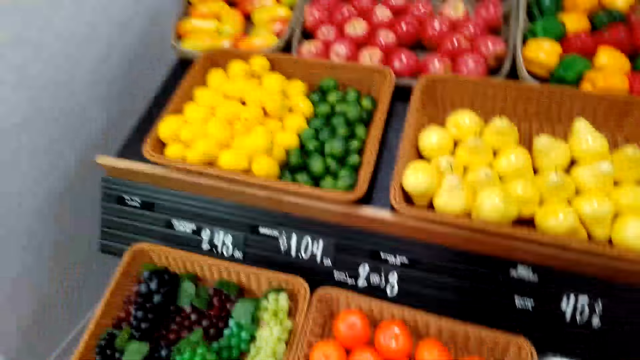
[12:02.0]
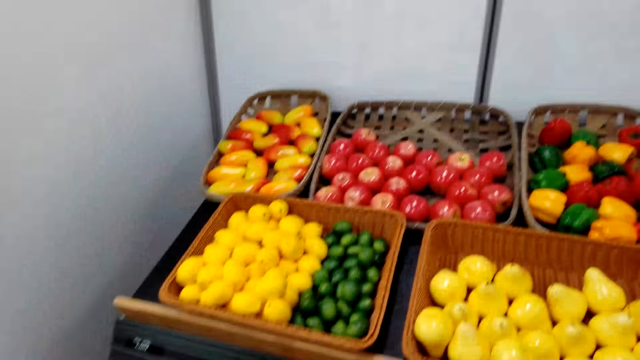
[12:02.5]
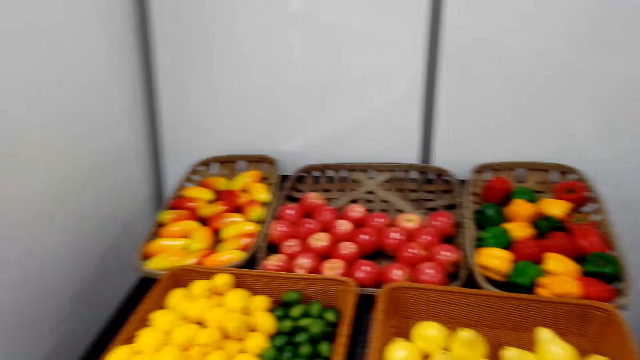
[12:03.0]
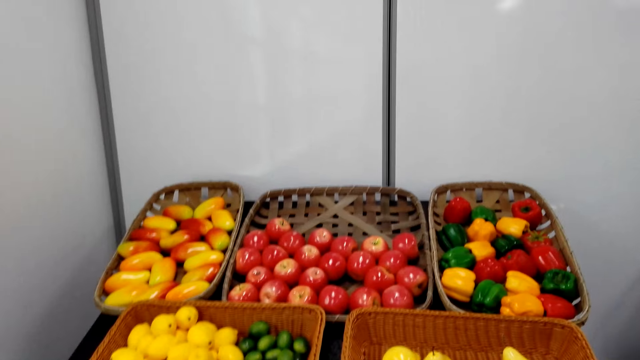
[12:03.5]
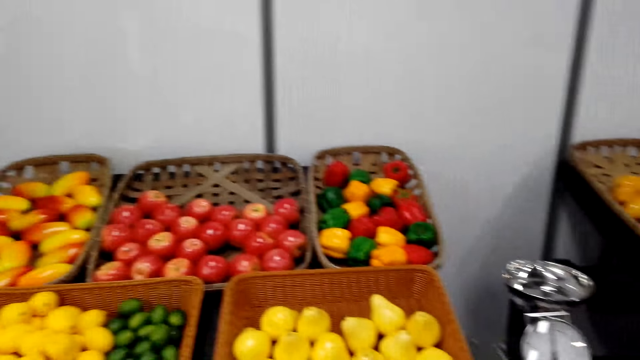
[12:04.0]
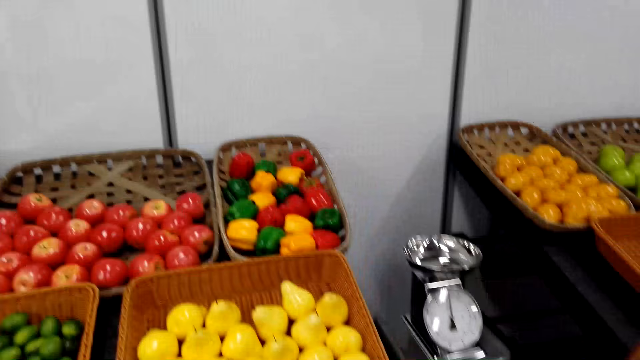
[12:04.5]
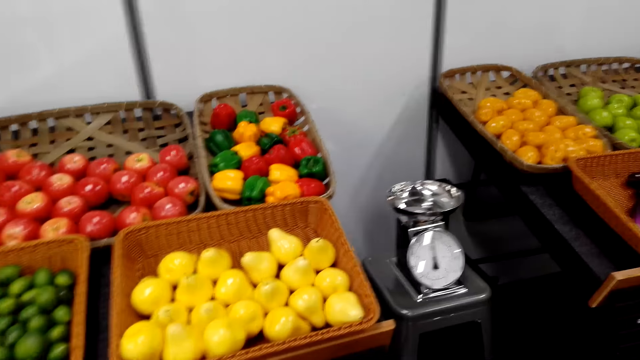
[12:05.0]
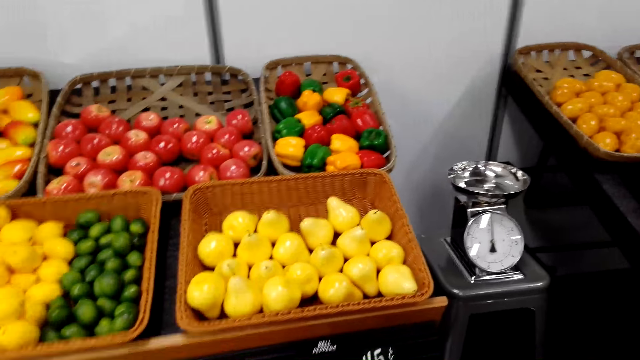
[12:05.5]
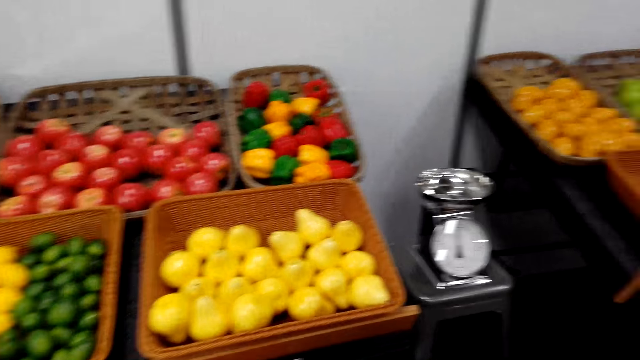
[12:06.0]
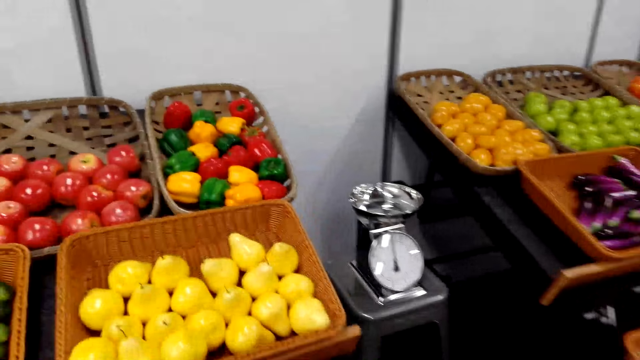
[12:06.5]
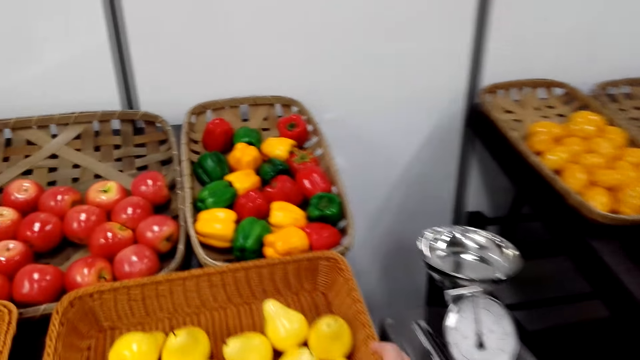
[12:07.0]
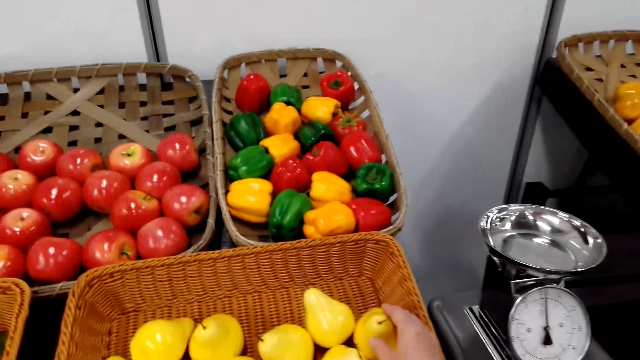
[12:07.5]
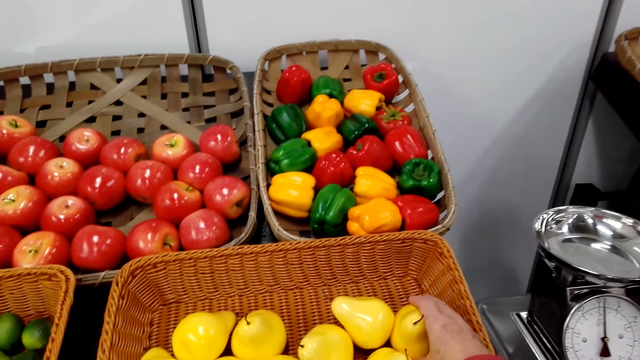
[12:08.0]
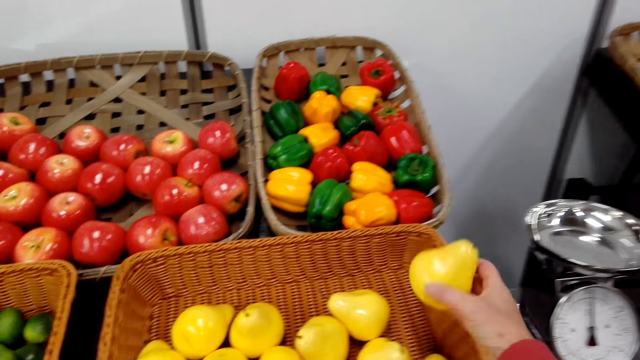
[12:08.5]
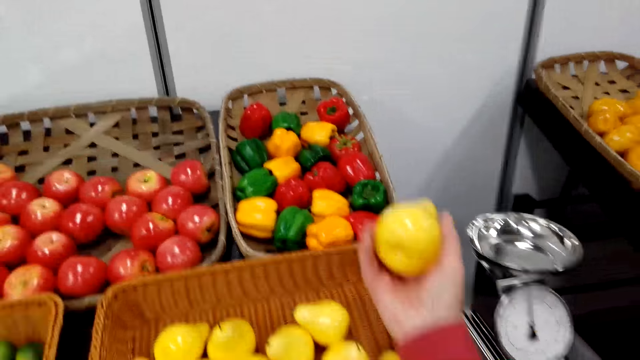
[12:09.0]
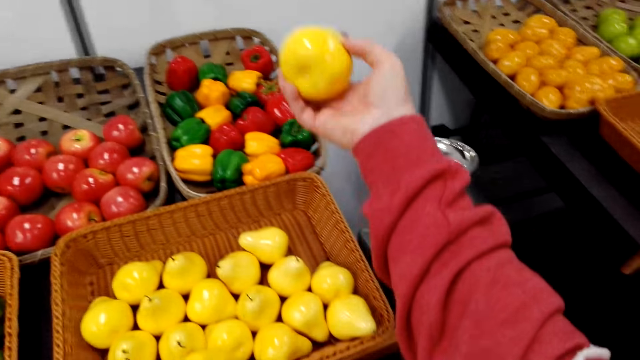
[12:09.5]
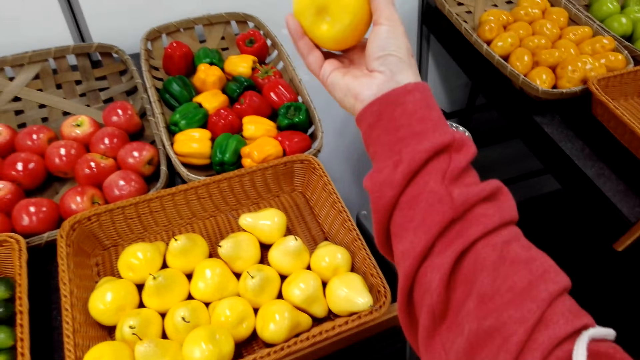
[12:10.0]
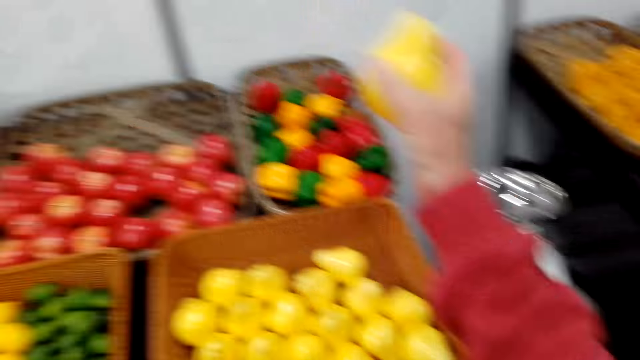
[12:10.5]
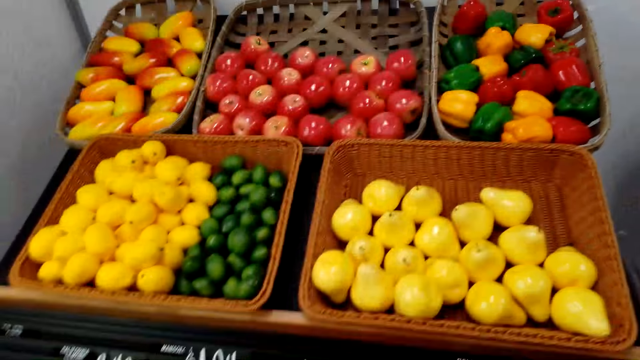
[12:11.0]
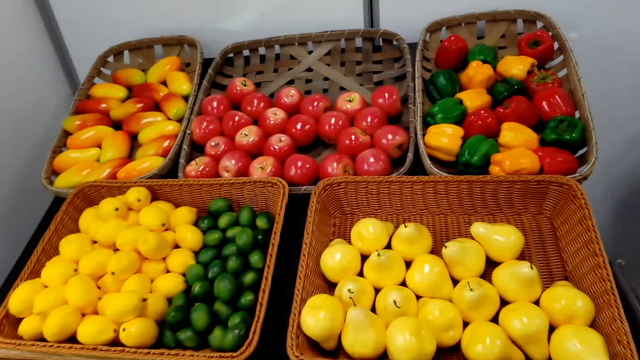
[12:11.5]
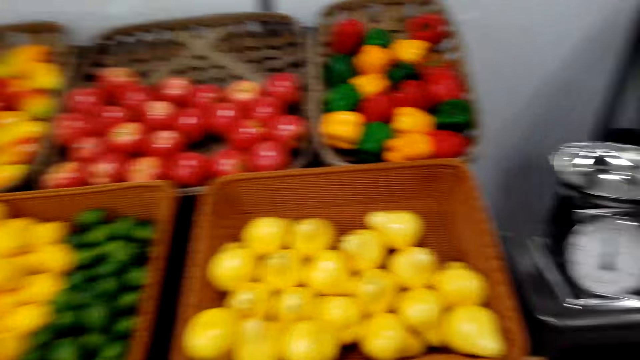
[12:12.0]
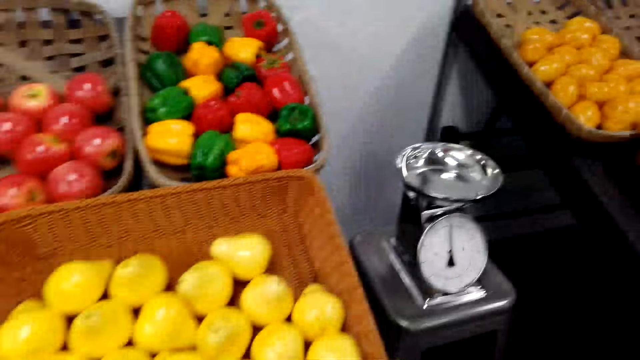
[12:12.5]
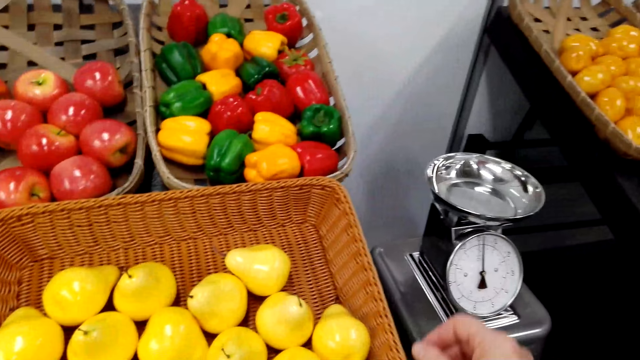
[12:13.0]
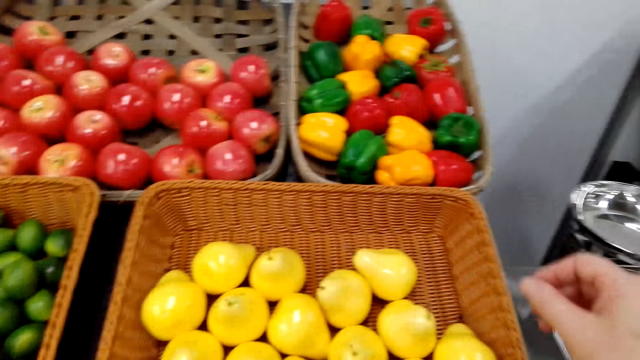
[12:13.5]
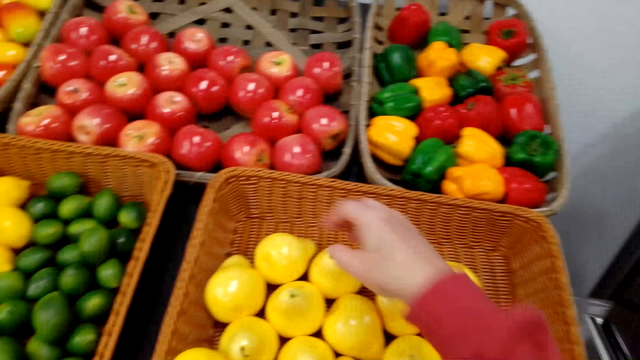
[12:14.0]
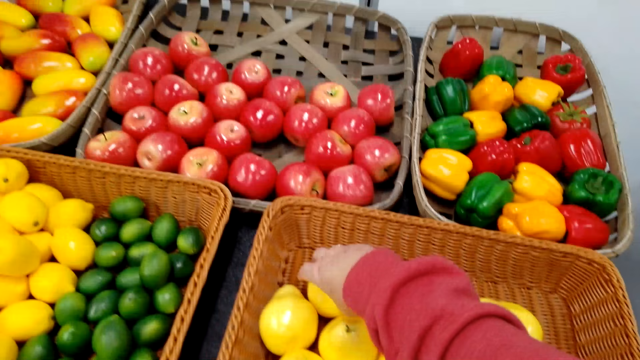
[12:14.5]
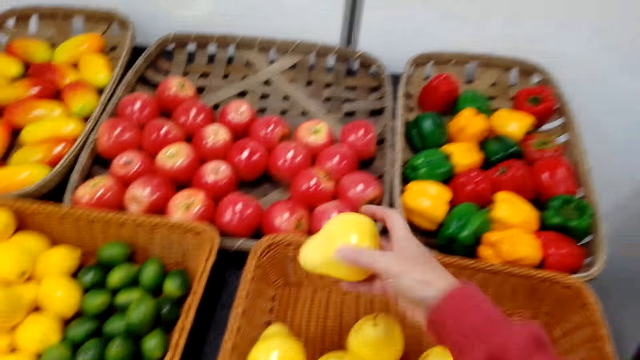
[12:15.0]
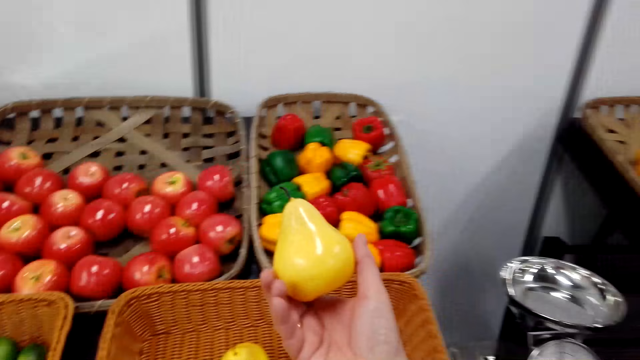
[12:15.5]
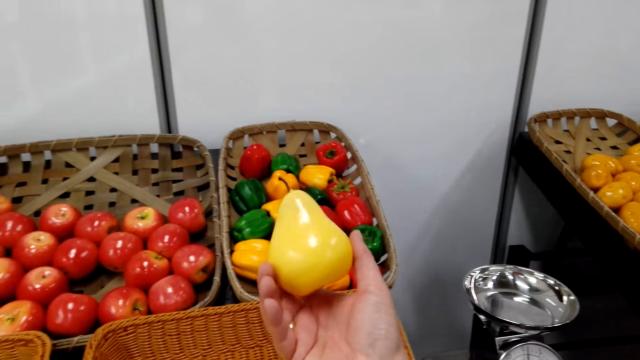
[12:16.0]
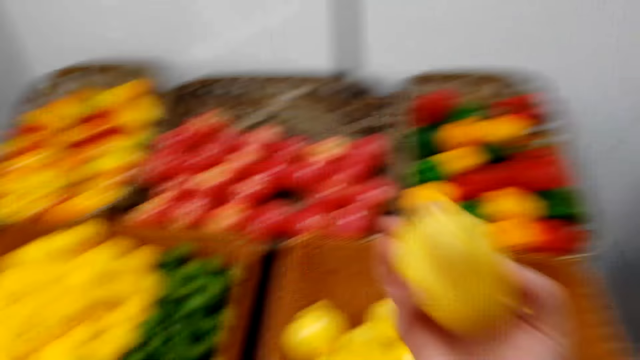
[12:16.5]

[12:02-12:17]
The camera wearer looks around. They pick up a pear fruit. They stare at the pear. They put the pear in the plastic paper. They stare at the pears in the basket. They pick up another pear fruit. They stare at the pear.

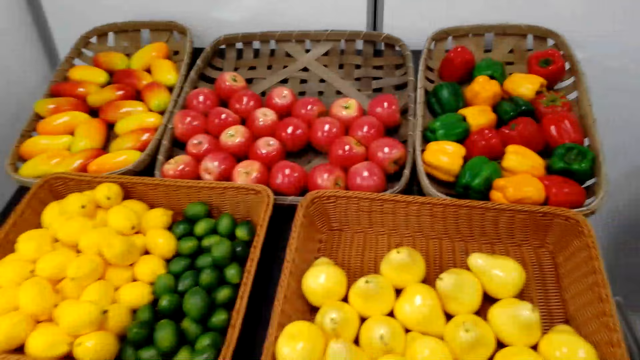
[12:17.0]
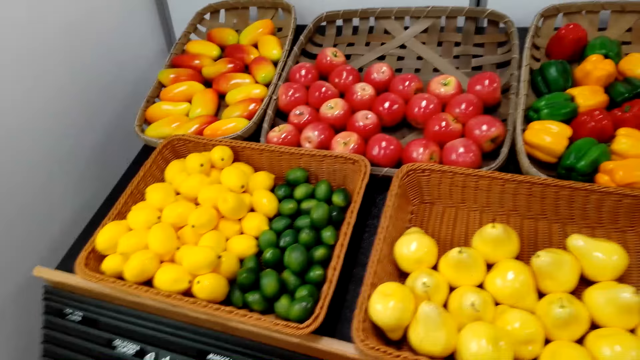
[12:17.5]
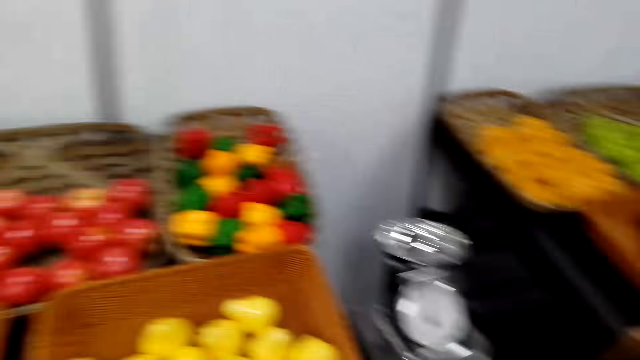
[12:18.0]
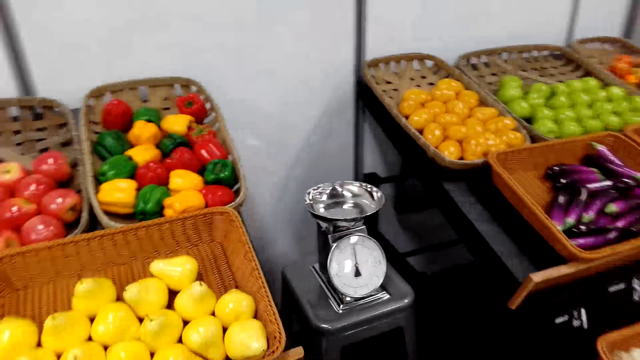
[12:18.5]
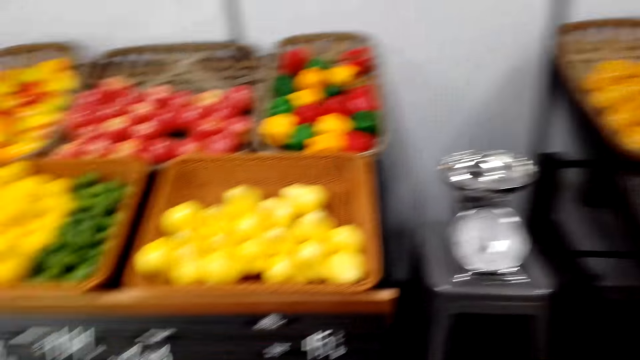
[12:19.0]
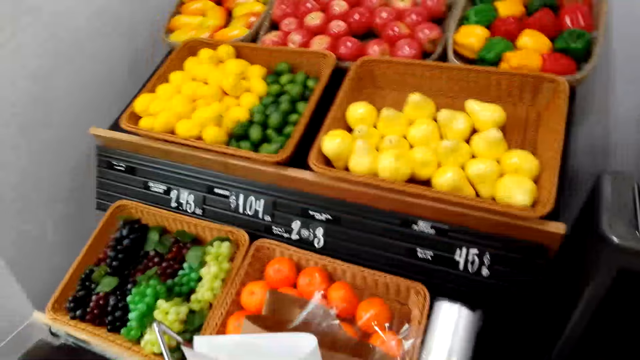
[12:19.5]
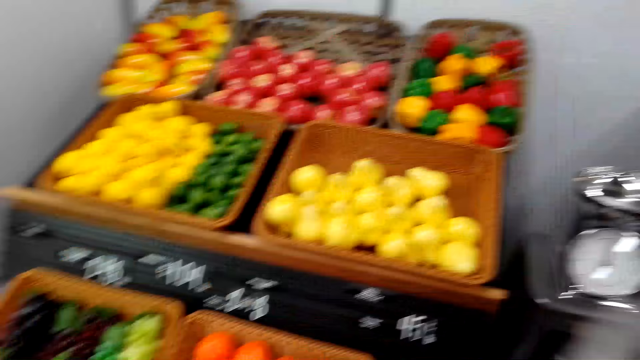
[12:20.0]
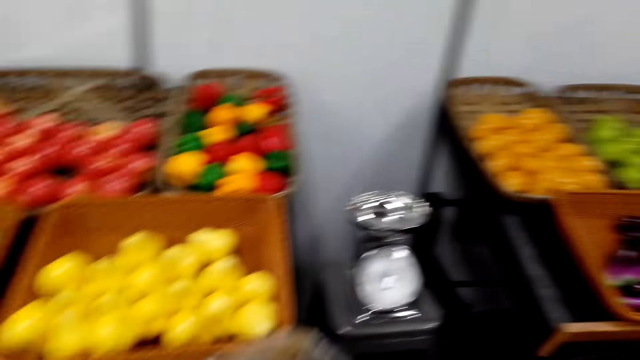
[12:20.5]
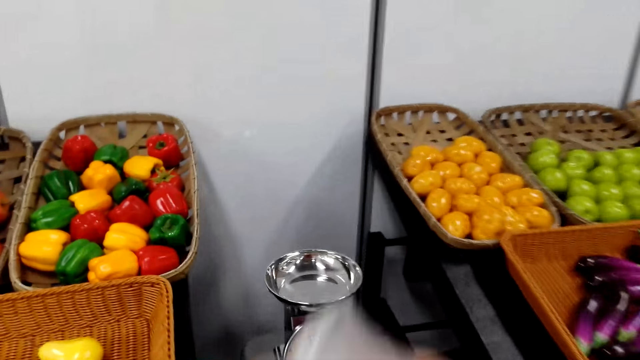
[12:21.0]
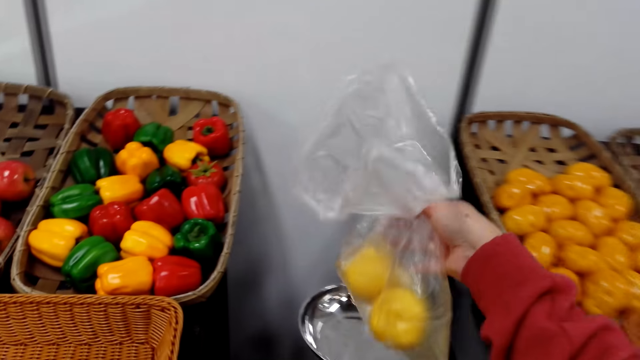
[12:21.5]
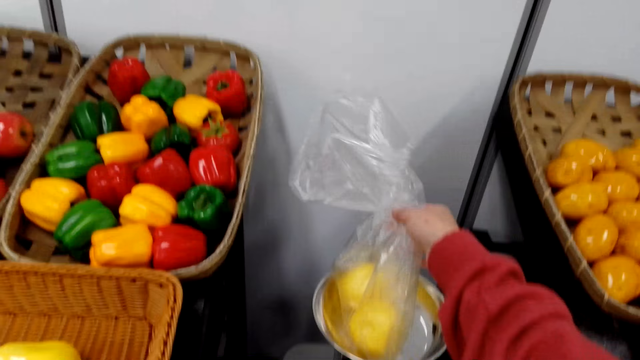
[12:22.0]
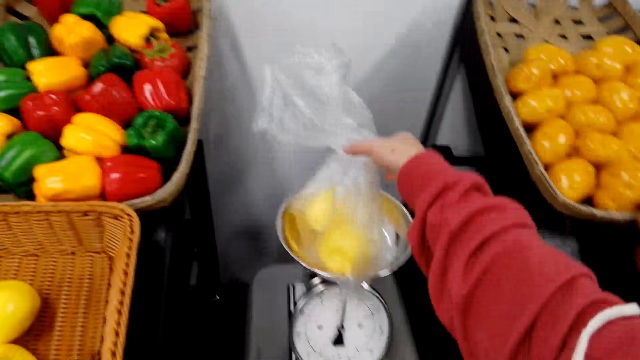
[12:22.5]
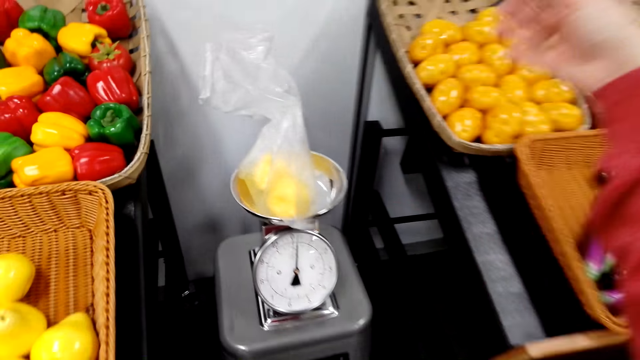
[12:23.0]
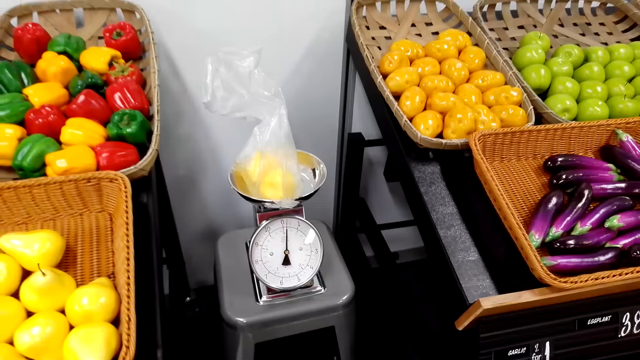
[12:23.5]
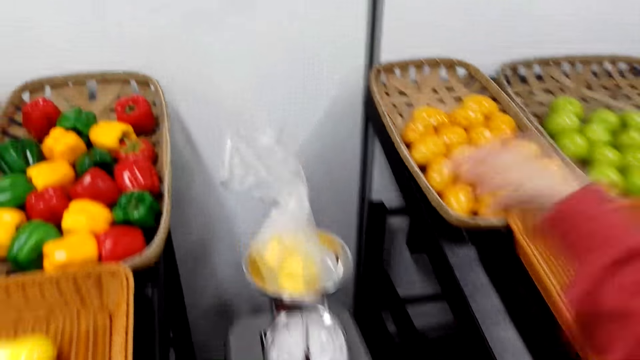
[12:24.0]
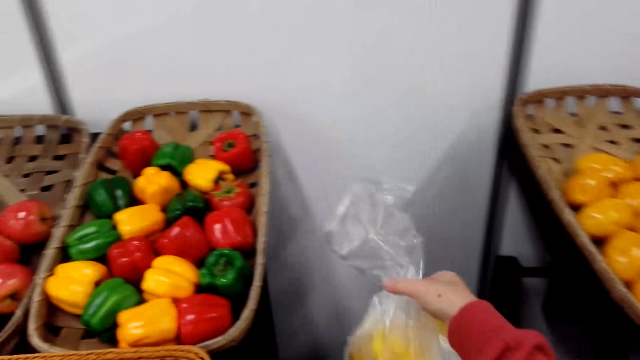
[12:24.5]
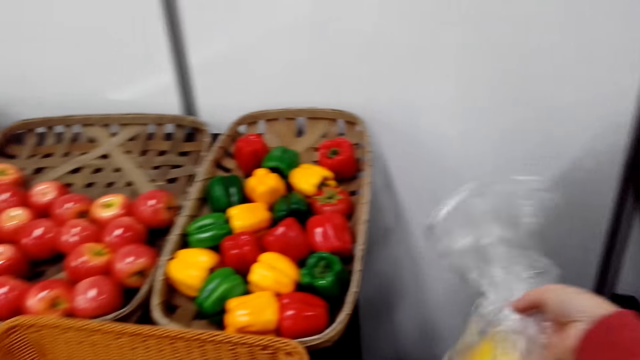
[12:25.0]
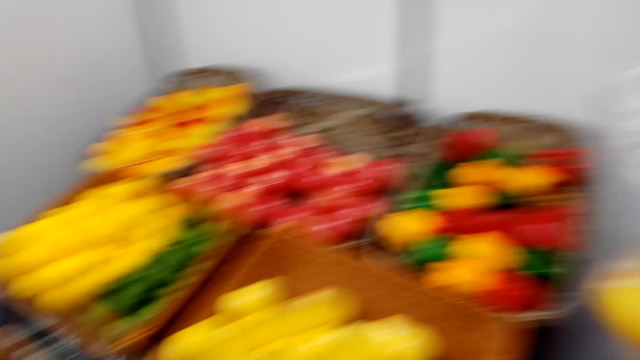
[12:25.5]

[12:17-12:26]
The camera wearer puts the pear in the plastic paper. They look around. They pass the plastic paper to the right hand. They put the plastic paper in the weighing machine. They weigh the pear fruits in the plastic bag. They stare at the weighing machine. They pick up the plastic paper.
